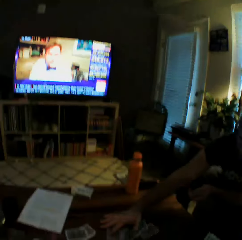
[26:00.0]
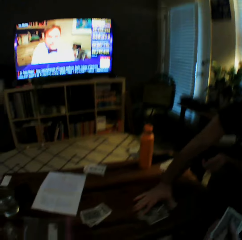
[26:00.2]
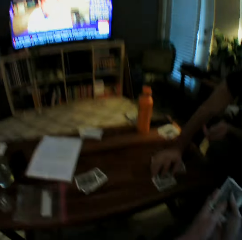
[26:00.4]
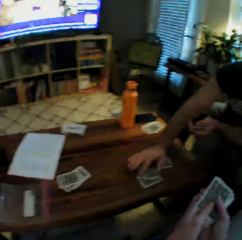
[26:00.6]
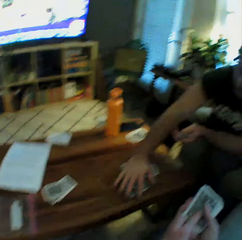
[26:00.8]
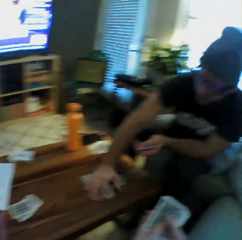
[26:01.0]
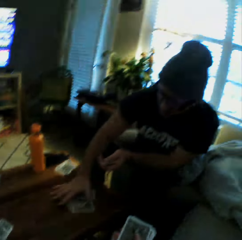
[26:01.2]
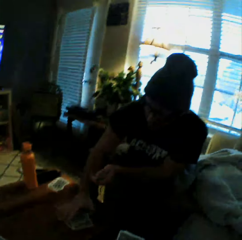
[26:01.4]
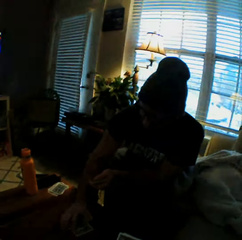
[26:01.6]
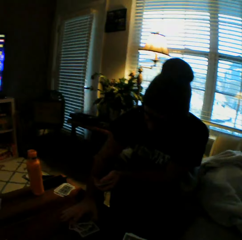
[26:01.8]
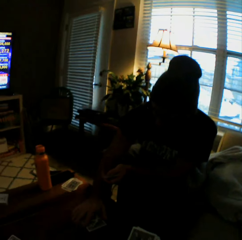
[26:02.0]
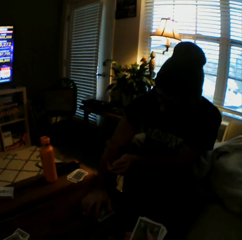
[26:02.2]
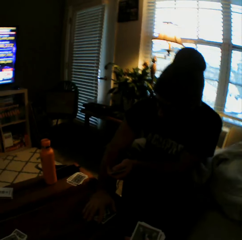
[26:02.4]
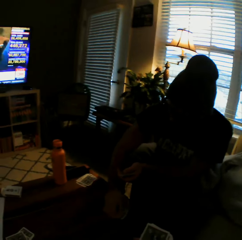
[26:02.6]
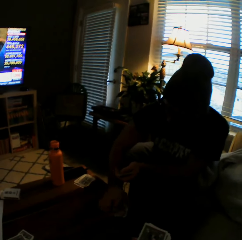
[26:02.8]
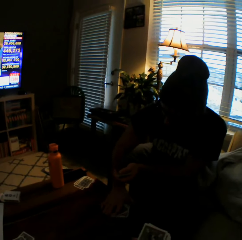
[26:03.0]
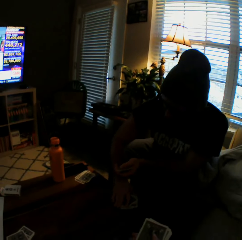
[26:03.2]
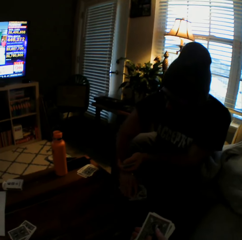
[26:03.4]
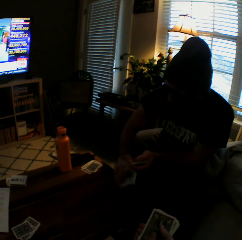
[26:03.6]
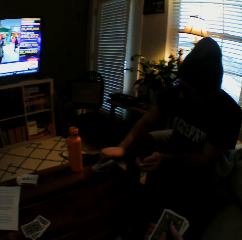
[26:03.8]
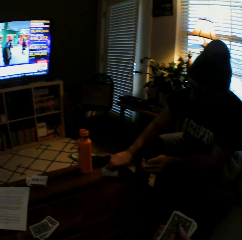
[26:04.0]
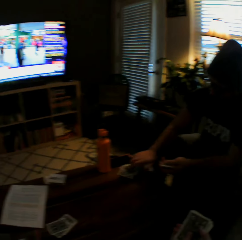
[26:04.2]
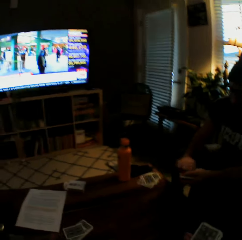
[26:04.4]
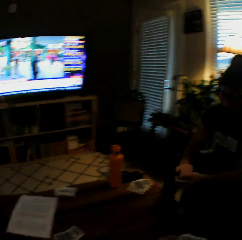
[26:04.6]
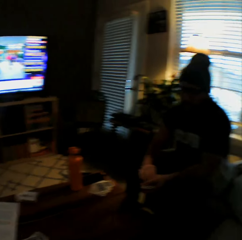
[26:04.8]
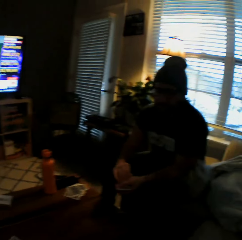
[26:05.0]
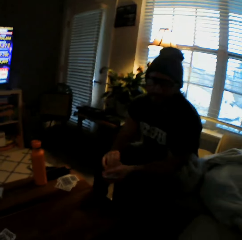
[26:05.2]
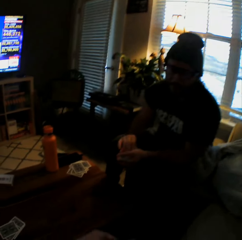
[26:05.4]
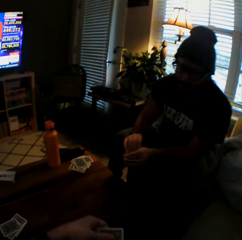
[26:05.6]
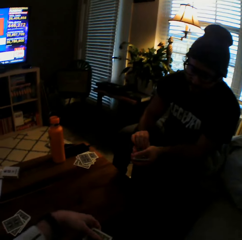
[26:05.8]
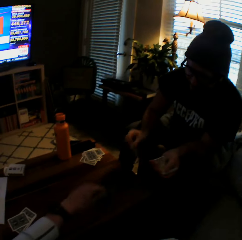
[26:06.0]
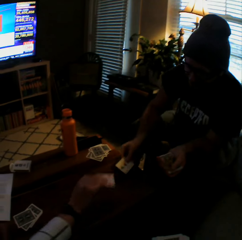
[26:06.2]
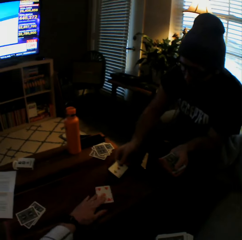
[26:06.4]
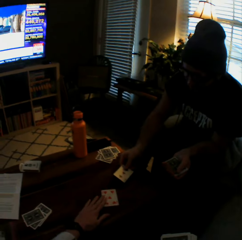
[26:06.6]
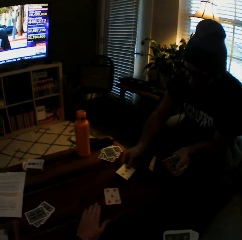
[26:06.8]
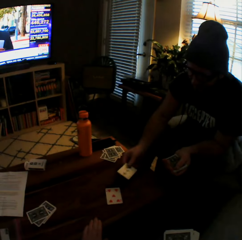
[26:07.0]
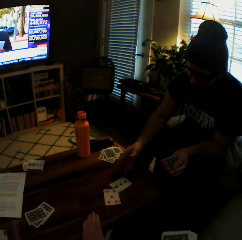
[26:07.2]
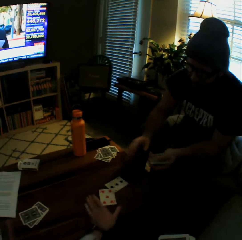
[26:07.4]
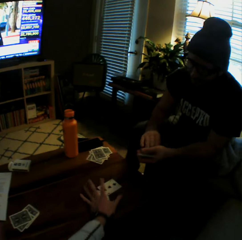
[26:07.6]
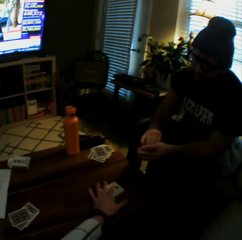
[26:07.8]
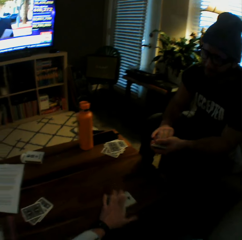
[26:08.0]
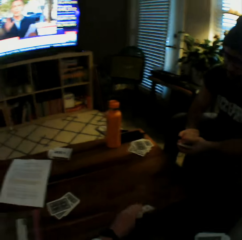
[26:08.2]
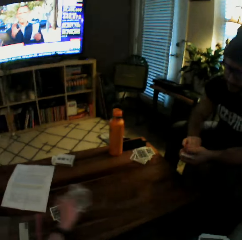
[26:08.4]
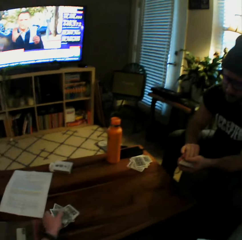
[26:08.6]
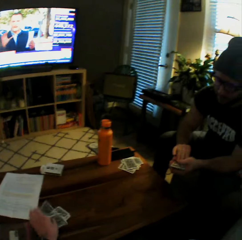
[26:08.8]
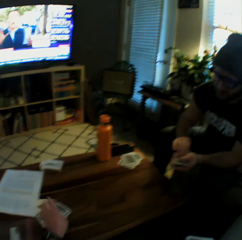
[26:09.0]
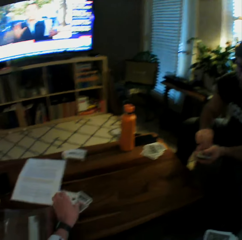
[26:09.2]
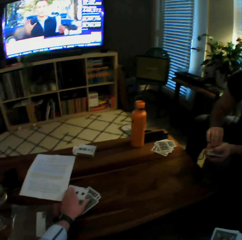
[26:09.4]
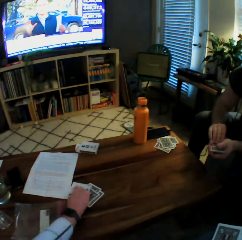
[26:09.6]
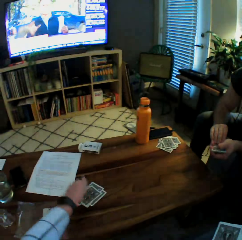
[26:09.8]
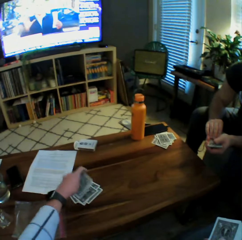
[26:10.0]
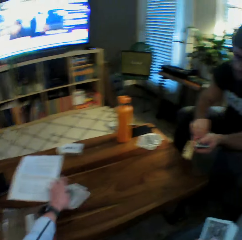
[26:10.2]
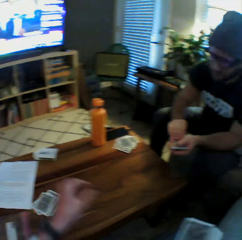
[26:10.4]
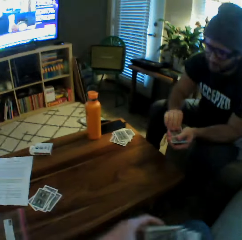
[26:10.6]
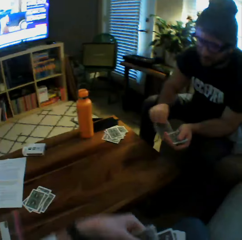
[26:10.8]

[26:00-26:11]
The man puts aside some playing cards. He picks up the cards from the table with his right hand, and drops the cards on the table with his right hand. The camera wearer drops another card on the table with her left hand. The man drops another card on the table with his right hand. He continues to play the card game with the camera wearer. The camera wearer picks up the cards from the table with her left hand, and drops the cards on the table. She turns over a card on the table with her left hand.

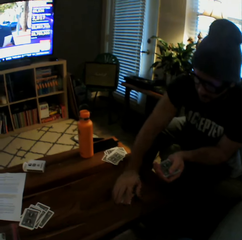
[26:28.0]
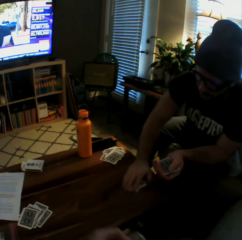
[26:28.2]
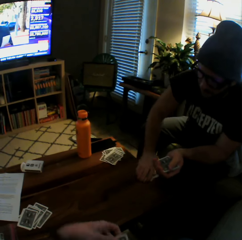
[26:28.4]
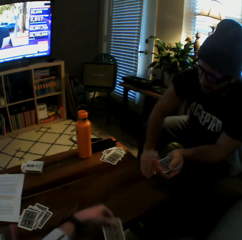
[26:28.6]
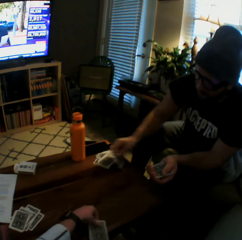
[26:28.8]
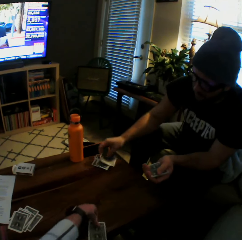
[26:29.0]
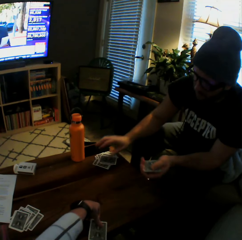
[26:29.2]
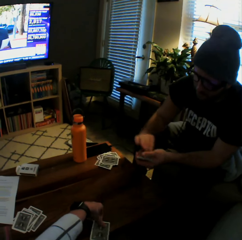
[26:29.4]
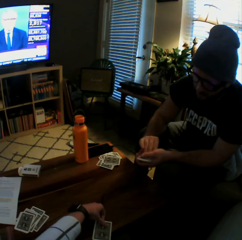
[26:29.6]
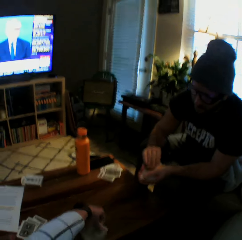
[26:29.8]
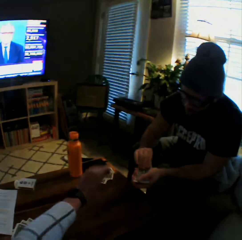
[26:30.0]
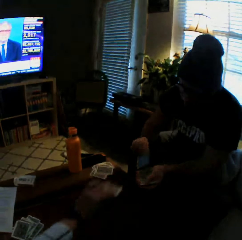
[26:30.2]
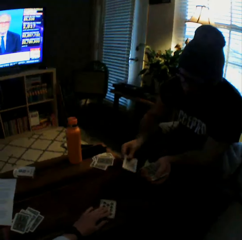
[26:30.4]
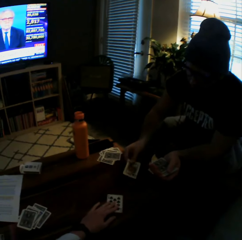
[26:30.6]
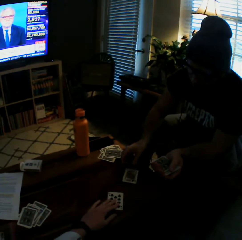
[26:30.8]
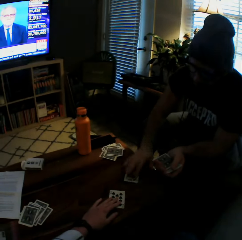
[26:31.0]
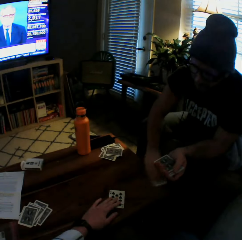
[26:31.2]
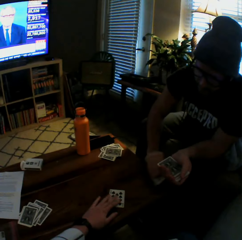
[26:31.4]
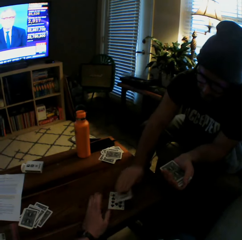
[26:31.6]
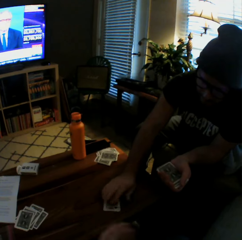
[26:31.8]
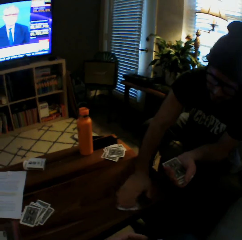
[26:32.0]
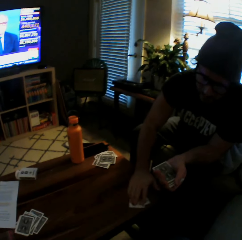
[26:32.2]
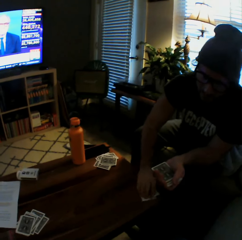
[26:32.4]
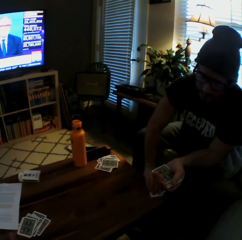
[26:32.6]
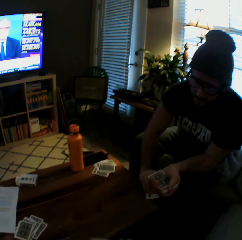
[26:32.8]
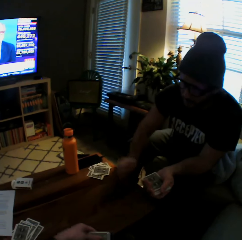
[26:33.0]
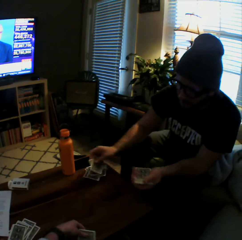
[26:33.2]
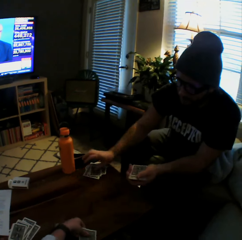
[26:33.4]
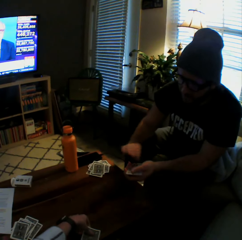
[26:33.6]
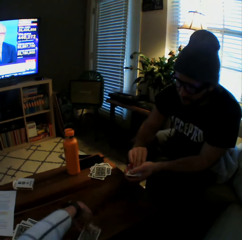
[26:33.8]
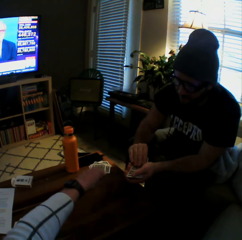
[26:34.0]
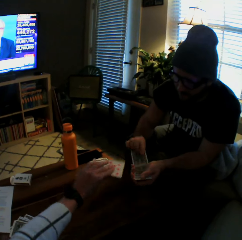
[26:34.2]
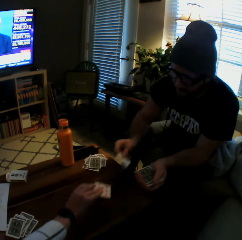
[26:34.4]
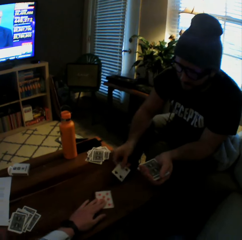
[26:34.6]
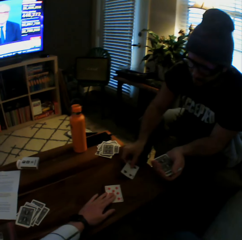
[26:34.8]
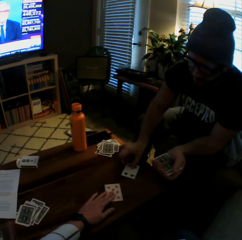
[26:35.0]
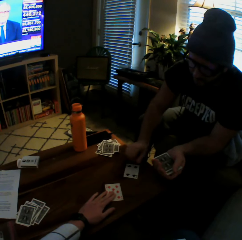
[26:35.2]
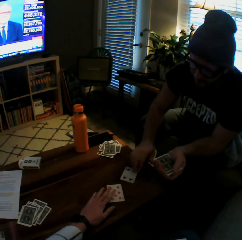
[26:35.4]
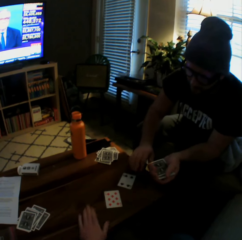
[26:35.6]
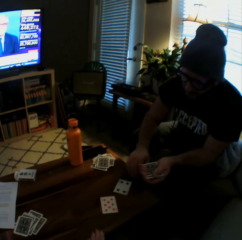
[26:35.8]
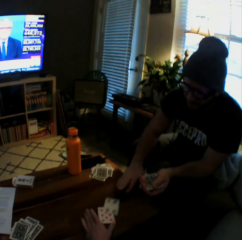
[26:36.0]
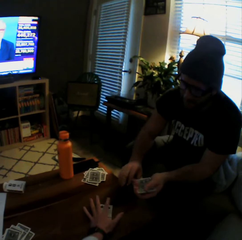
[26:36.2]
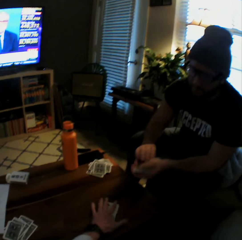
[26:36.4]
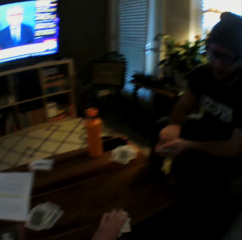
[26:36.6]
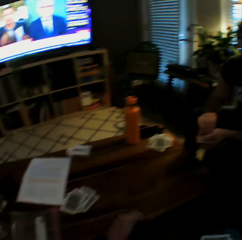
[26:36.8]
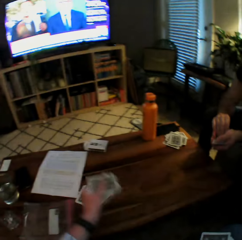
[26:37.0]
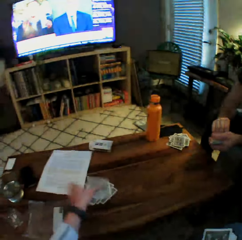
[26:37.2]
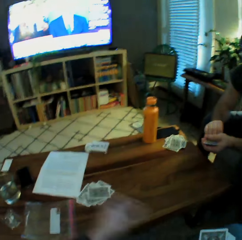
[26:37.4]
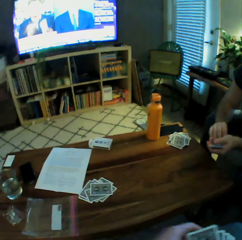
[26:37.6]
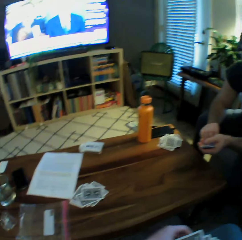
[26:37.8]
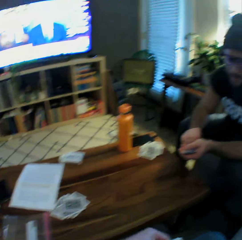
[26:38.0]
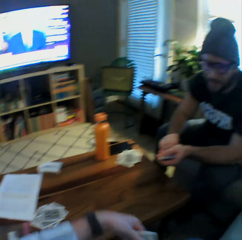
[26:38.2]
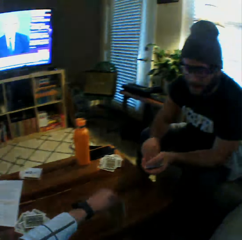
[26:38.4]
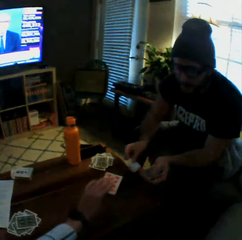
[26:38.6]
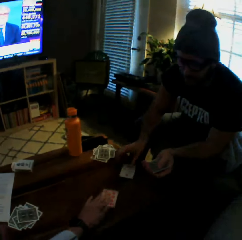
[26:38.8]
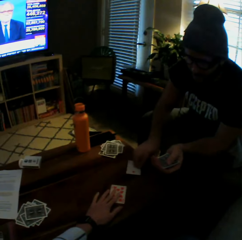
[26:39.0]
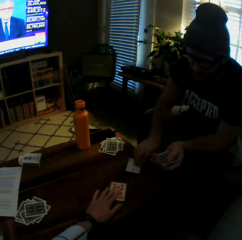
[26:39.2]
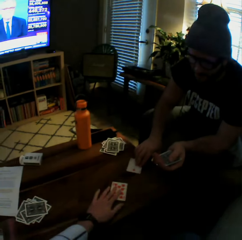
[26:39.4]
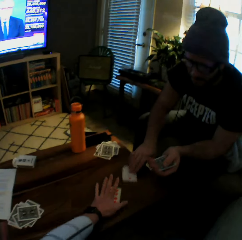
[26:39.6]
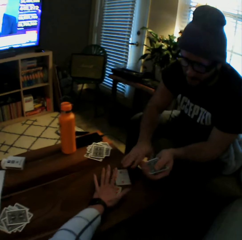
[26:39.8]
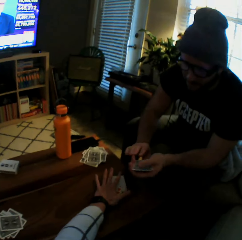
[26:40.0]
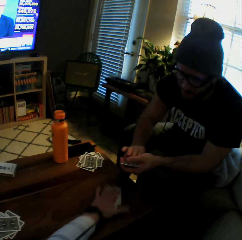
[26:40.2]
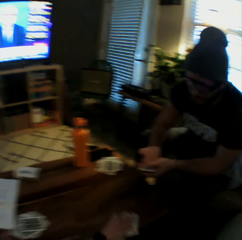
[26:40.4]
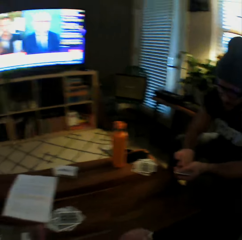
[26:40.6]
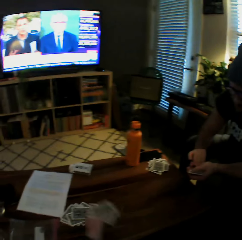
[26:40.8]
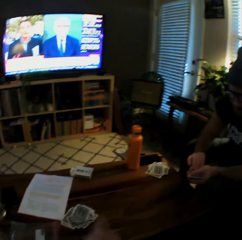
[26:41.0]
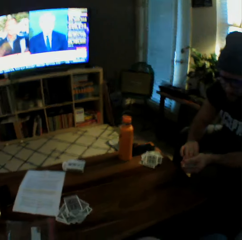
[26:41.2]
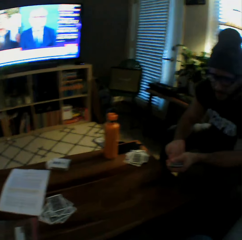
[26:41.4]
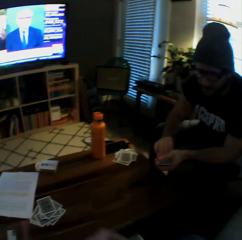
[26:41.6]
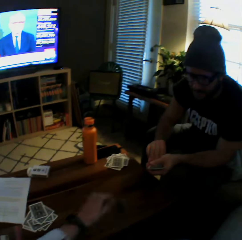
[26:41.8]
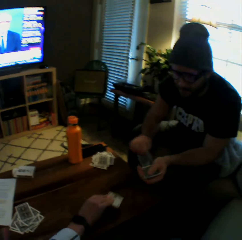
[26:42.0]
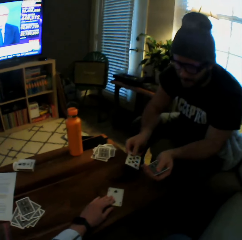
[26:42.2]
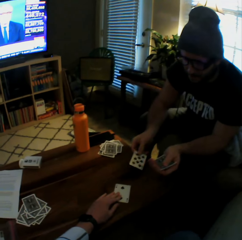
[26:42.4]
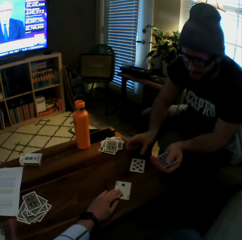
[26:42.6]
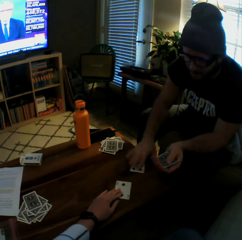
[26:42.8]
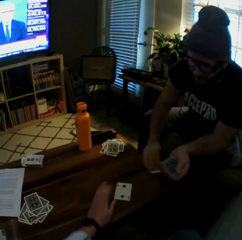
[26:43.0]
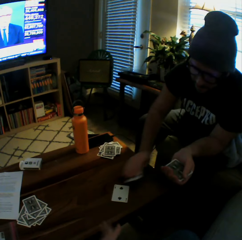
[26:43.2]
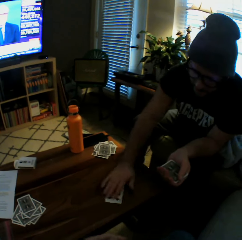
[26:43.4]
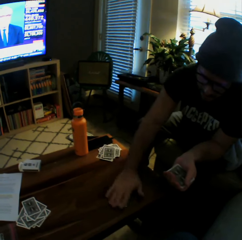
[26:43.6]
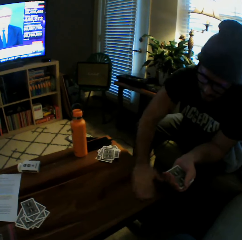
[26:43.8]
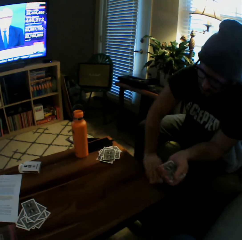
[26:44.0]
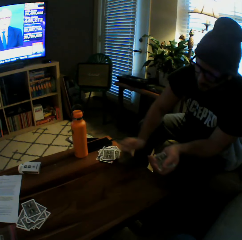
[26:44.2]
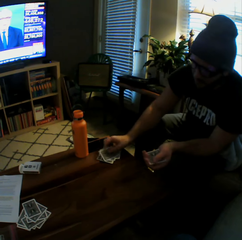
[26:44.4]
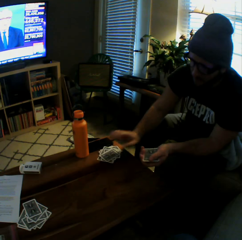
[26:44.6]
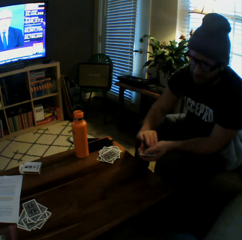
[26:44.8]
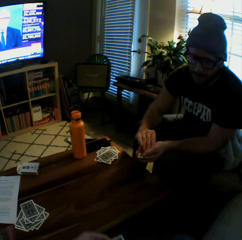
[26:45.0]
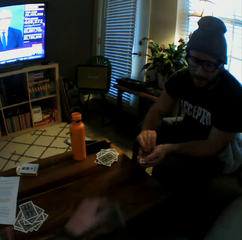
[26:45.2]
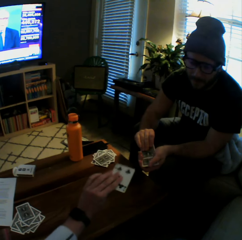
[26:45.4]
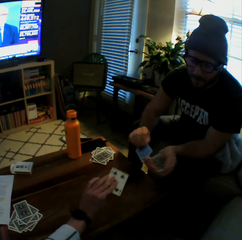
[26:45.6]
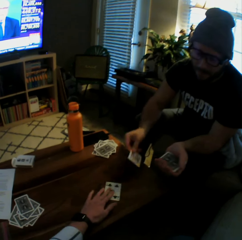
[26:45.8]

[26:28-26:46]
The man picks up the cards from the table with his right hand, and drops the cards on the table. The camera wearer drops another card on the table with her left hand. The man drops another card on the table with his right hand, picks up the cards from the table with his right hand, and drops the cards on the table. The camera wearer drops another card on the table with her left hand. The man drops another card on the table with his right hand, and moves the cards towards the camera wearer. The camera wearer picks up the cards from the table with her left hand, and drops the cards on the table. She drops another card on the table with her left hand. The man drops another card on the table with his right hand. The camera wearer picks up the cards from the table with her left hand, and drops the cards on the table. She drops another card on the table with her left hand. The man drops another card on the table with his right hand, picks up the cards from the table with his right hand, and drops the cards on the table.
